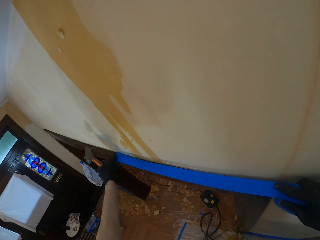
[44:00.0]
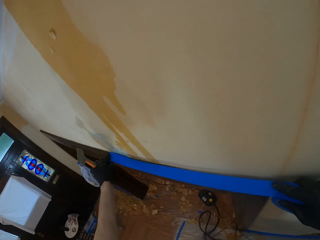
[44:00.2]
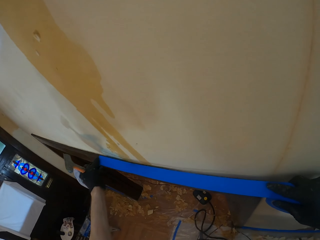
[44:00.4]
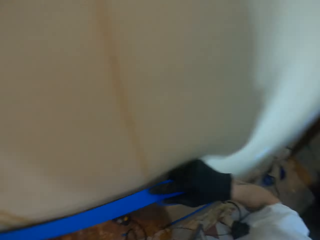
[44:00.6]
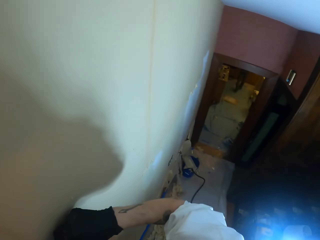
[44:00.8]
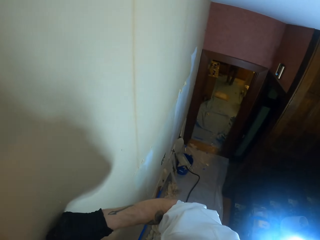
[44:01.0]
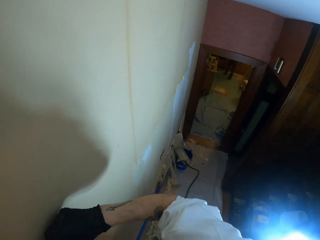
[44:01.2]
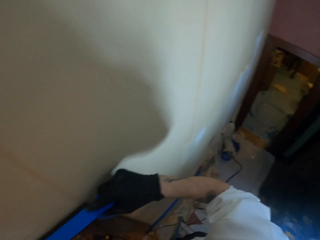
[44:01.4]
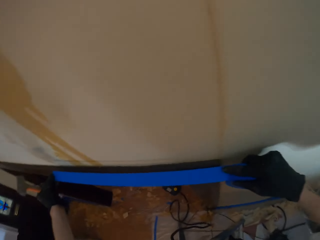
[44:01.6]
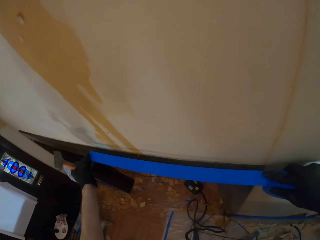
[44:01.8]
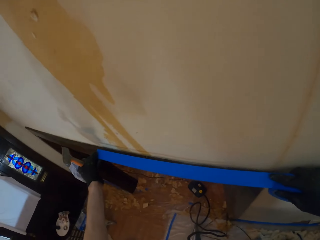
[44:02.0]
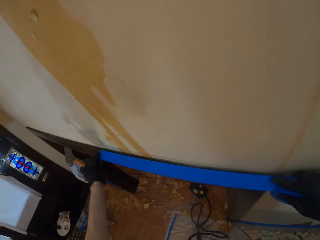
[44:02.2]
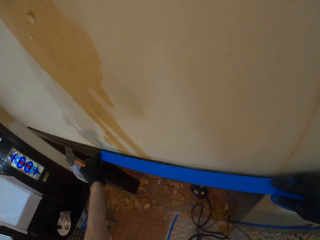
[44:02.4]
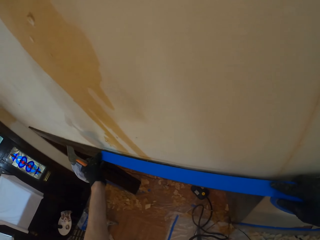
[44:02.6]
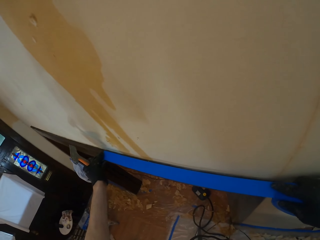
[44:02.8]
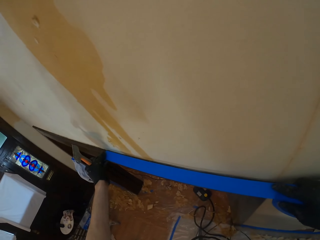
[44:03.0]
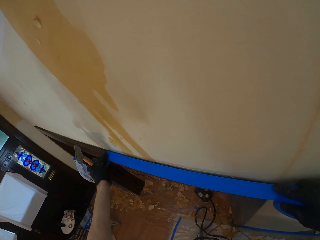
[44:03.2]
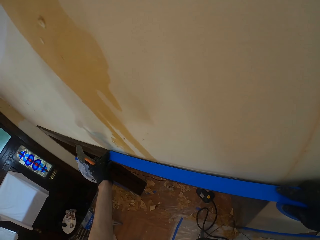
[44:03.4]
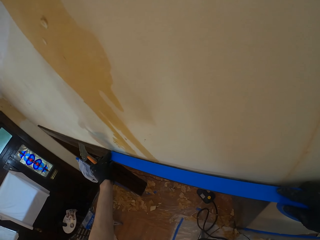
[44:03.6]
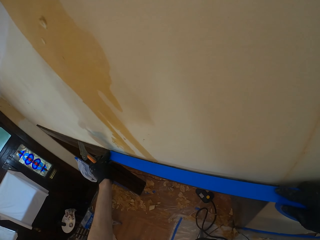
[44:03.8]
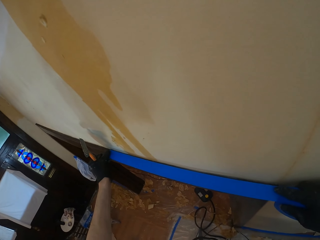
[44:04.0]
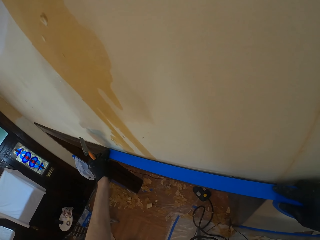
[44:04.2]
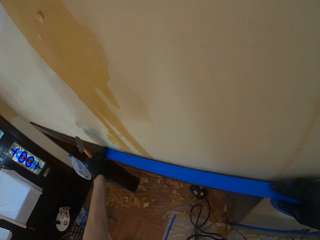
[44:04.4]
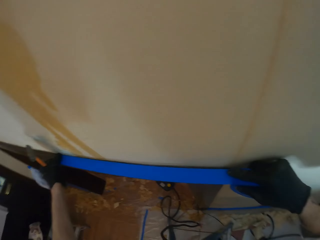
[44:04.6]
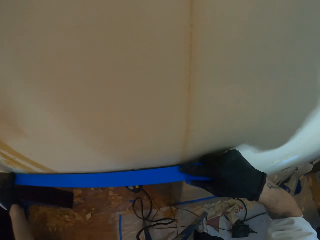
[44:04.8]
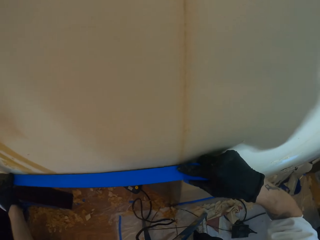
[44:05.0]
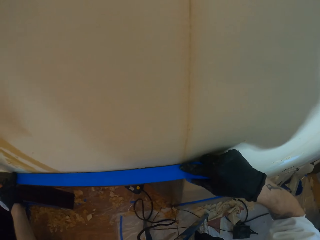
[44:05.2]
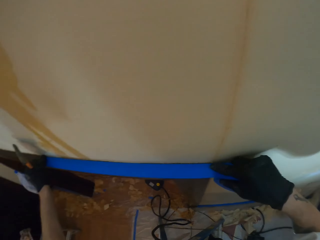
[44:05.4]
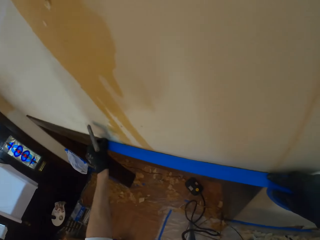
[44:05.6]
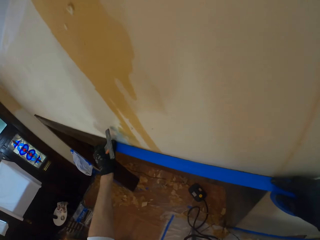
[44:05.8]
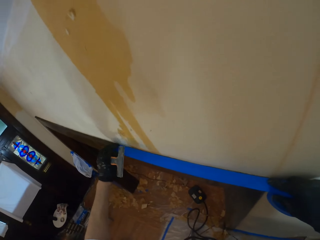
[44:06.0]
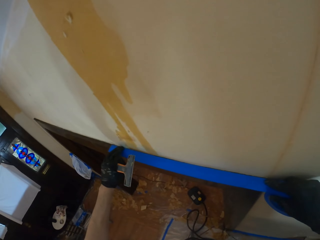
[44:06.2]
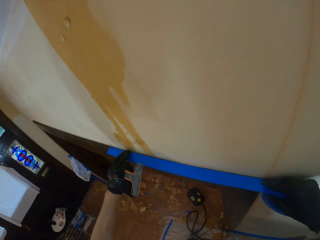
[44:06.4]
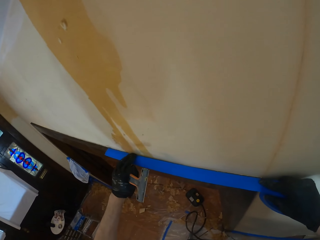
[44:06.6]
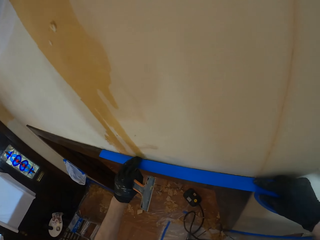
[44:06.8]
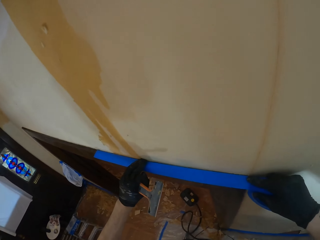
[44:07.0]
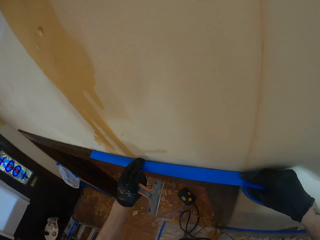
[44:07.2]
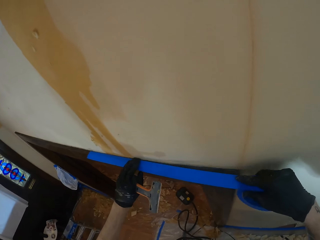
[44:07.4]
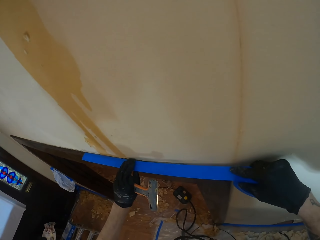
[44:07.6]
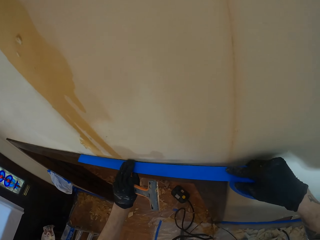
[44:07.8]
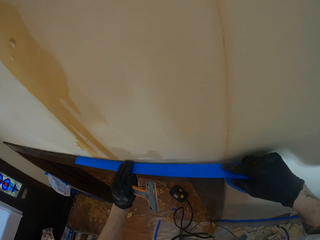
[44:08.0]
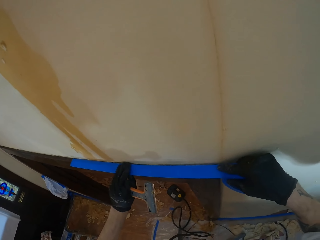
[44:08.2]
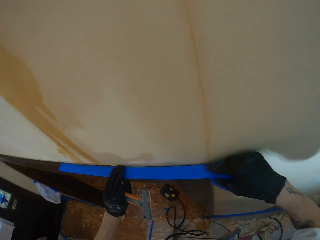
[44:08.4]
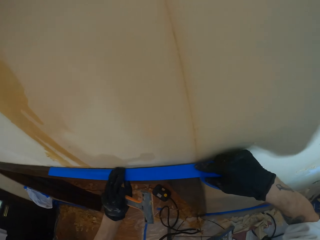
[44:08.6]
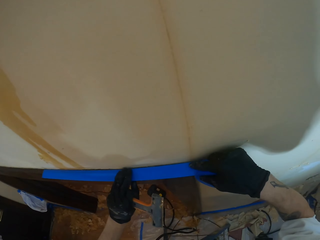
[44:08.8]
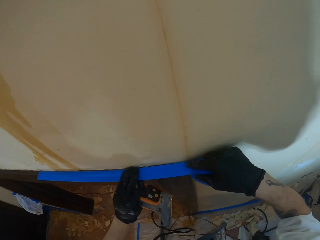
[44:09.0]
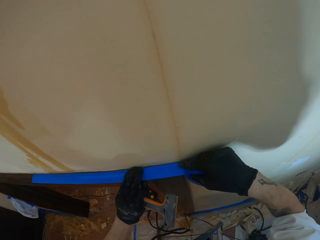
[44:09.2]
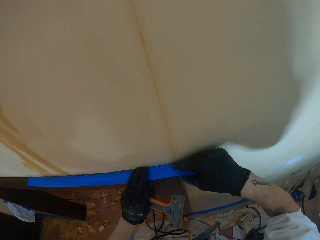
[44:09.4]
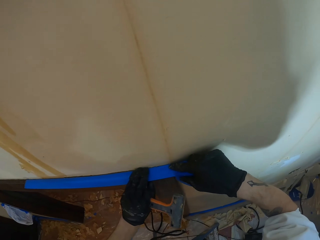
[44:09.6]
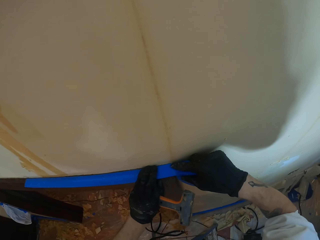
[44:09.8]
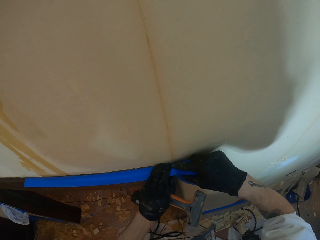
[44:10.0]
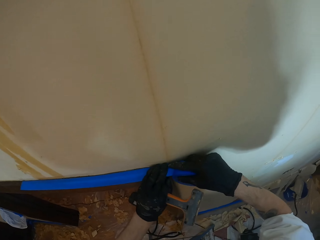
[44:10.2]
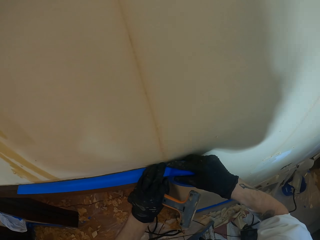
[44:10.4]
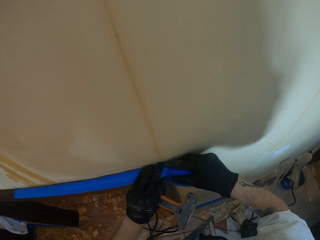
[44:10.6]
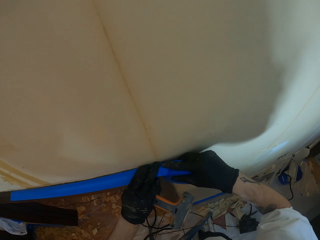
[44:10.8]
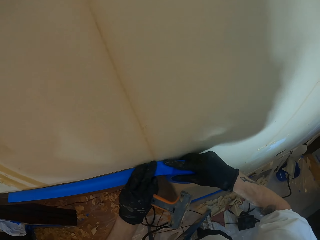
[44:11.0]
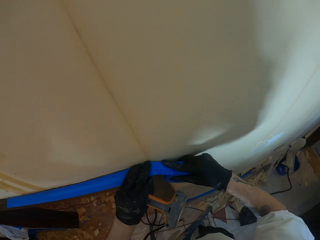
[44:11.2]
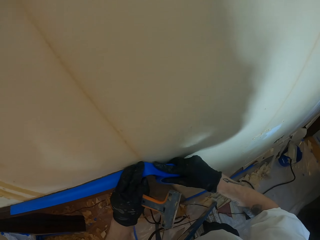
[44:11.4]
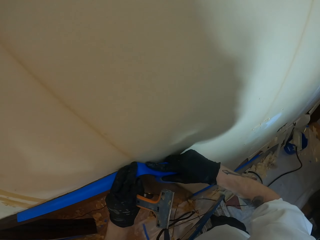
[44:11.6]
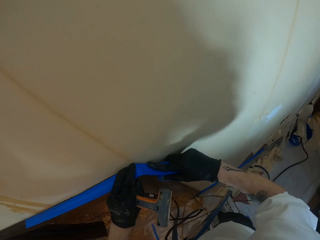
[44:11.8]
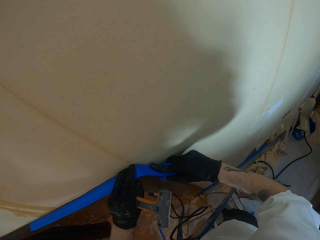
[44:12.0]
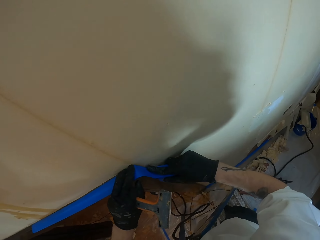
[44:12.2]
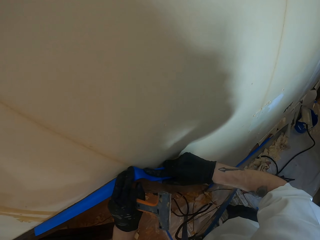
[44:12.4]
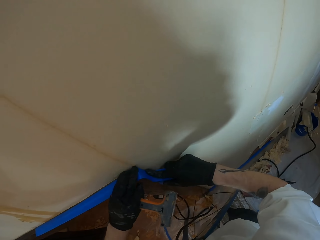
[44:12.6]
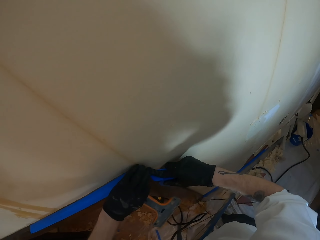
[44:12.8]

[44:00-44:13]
The camera wearer looks at the door. They stick a cell tape on a wood and move a hand on the cell tape. They put the sellotape on the head casing.

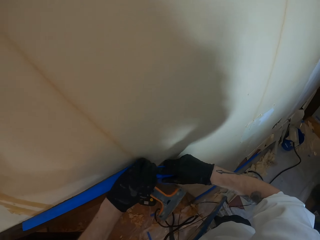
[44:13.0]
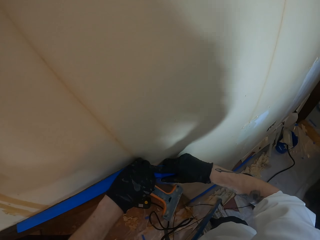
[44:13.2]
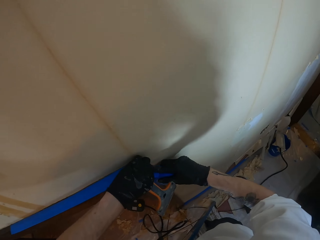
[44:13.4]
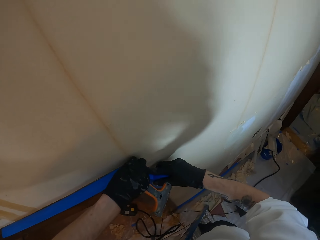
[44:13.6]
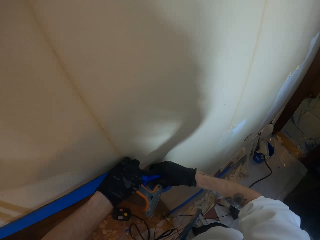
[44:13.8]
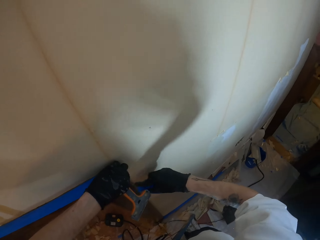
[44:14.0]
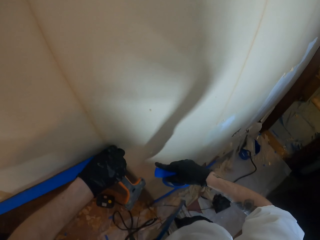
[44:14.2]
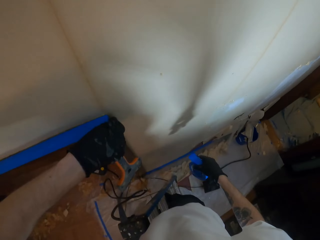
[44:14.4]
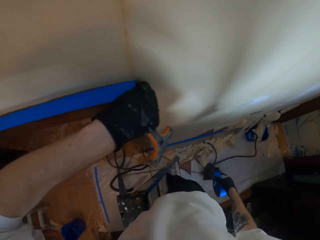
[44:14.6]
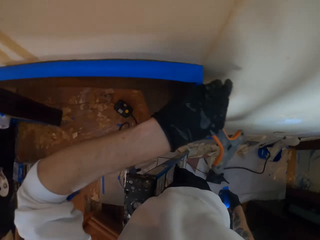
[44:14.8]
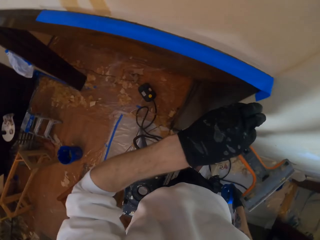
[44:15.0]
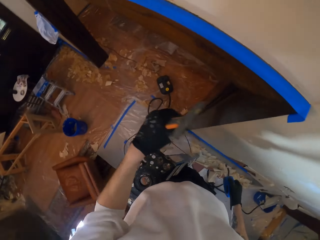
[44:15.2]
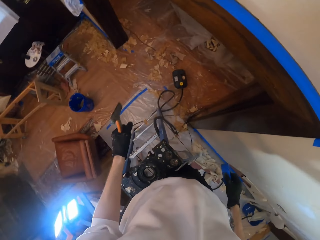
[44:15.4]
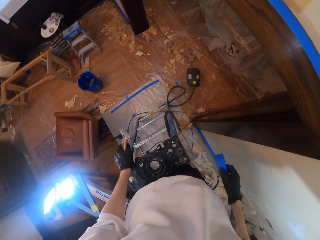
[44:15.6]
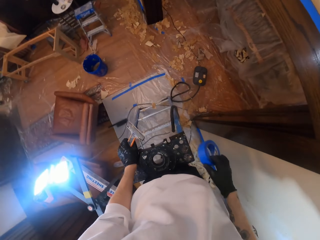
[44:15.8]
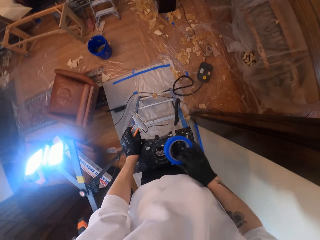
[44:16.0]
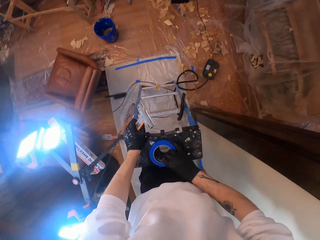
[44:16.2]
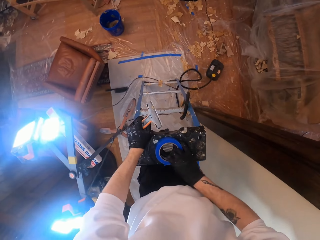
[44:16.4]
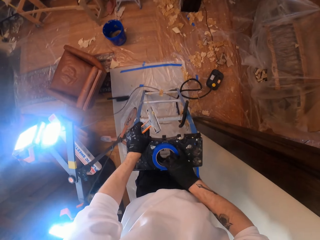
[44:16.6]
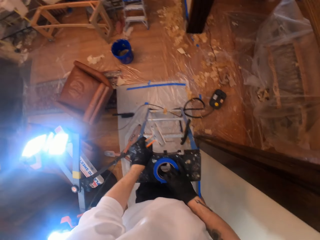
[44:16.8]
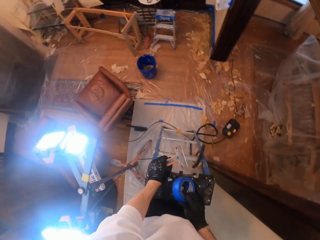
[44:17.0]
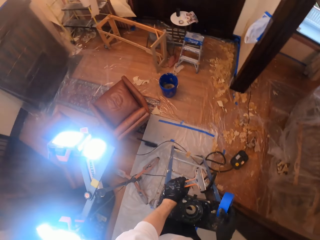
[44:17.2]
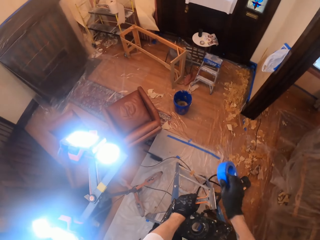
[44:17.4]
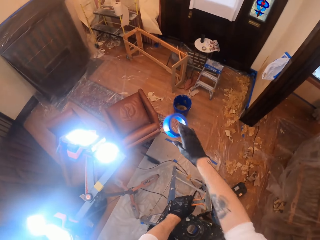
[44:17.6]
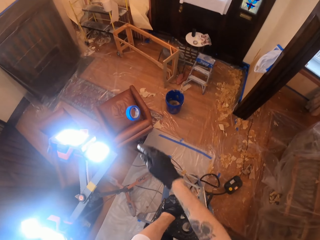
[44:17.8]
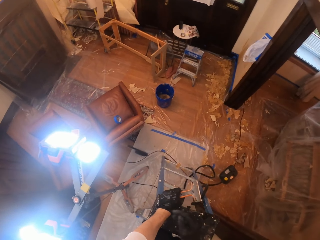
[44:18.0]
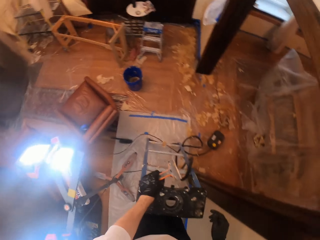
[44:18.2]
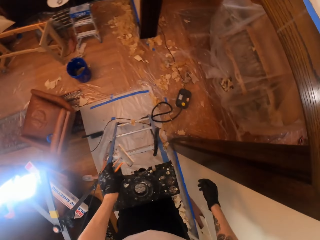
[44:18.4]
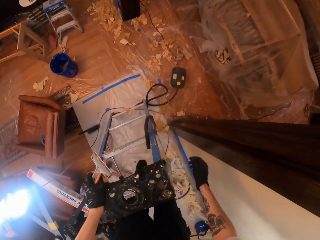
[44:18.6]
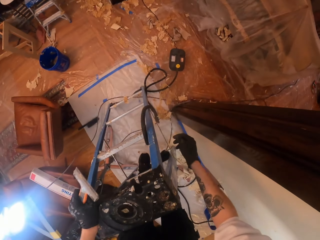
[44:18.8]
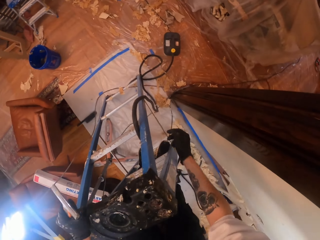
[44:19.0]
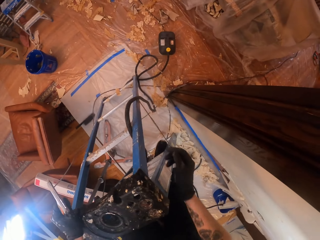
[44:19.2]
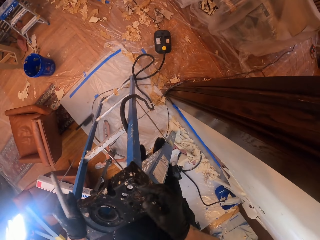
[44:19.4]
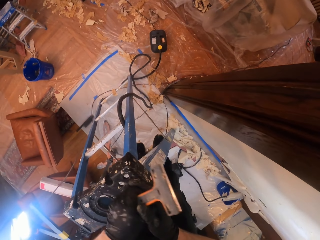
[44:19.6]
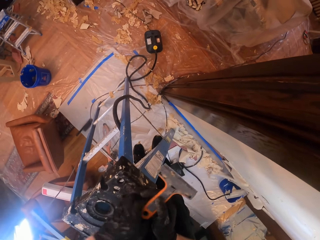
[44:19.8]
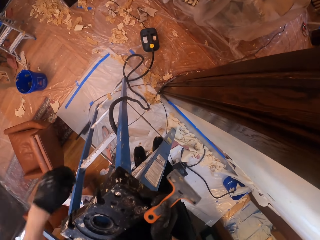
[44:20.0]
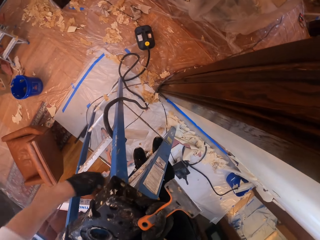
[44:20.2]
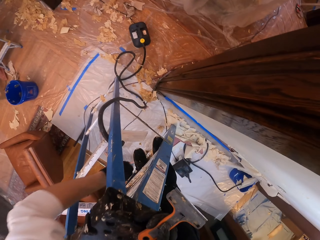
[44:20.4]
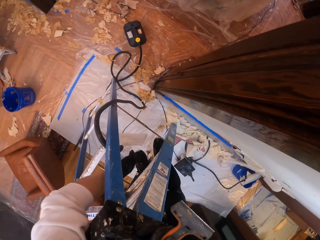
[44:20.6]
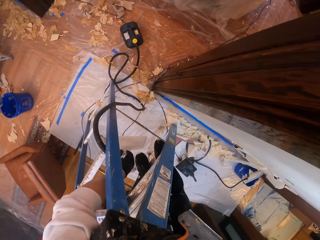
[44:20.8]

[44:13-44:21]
The camera wearer cuts a cell tape. They hold a ladder with hands. They throw the cell tape. They switch a scraper to the other hand.
